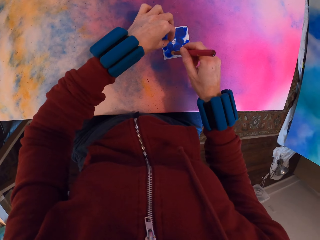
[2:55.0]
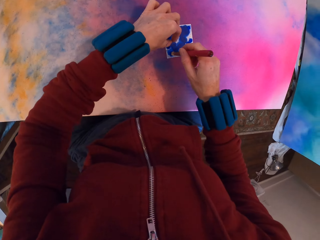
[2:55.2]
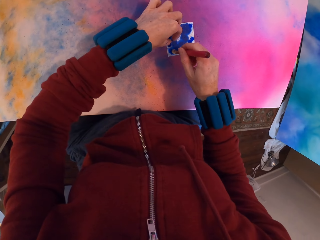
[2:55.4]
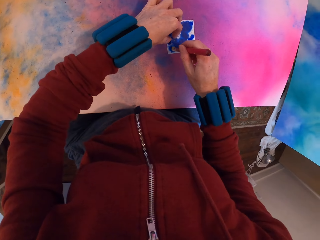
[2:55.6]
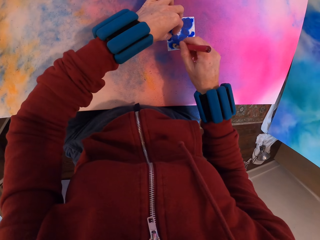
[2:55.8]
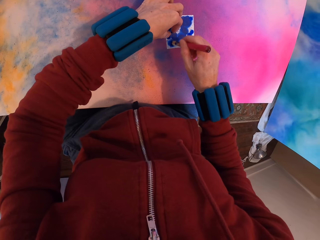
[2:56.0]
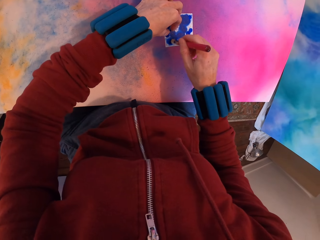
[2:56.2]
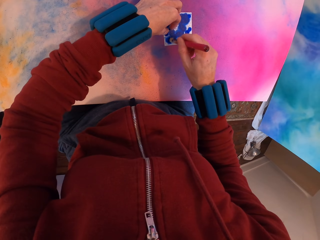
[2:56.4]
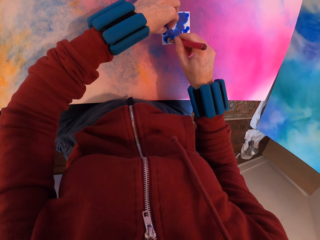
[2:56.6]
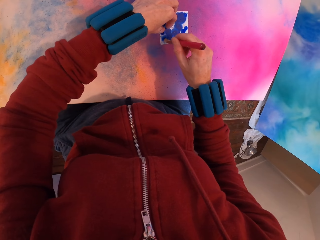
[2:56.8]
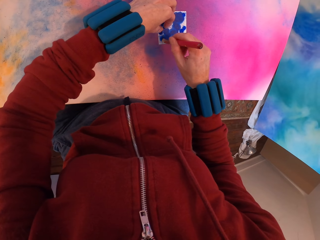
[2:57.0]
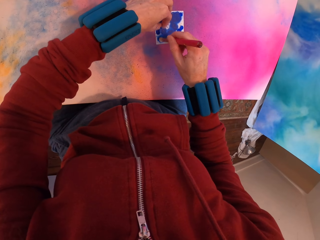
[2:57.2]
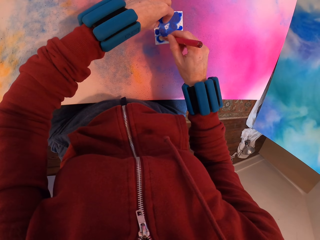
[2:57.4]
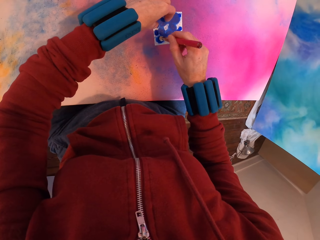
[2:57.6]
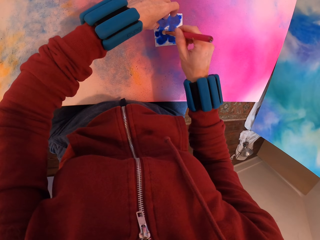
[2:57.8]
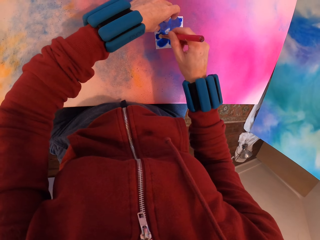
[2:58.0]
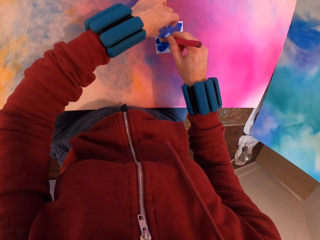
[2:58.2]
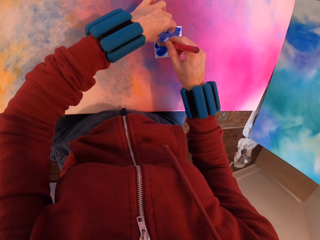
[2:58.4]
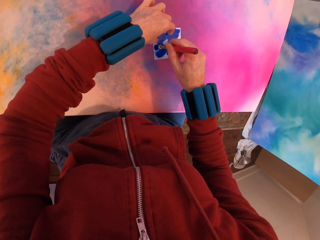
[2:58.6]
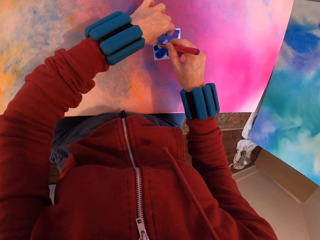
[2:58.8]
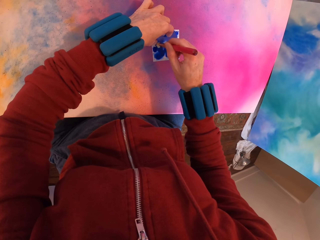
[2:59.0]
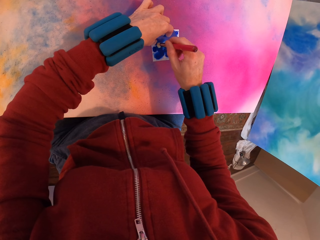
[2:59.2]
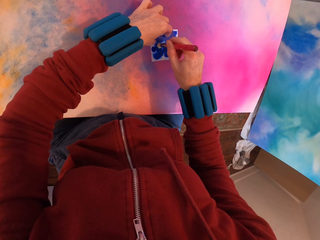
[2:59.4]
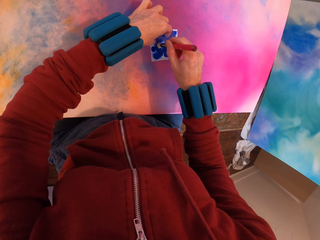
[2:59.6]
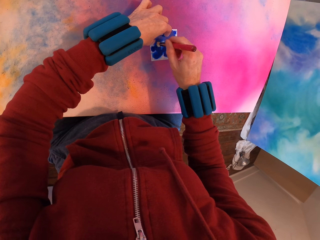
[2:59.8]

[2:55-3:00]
The camera wearer paints the paint paper with a paintbrush.

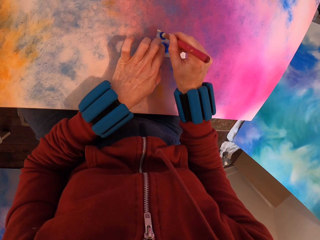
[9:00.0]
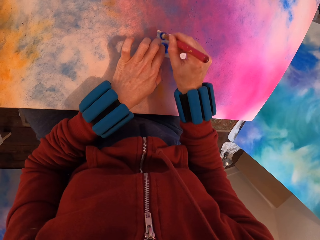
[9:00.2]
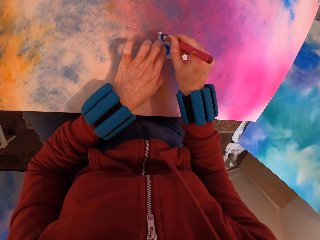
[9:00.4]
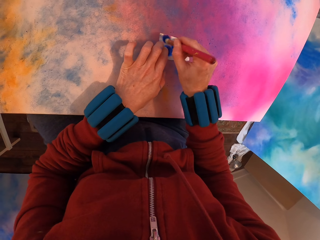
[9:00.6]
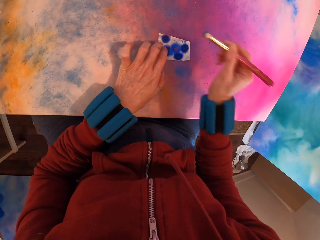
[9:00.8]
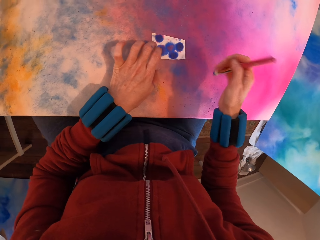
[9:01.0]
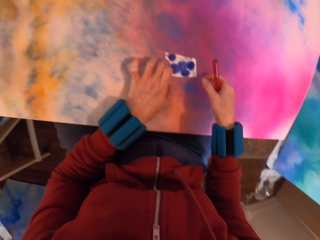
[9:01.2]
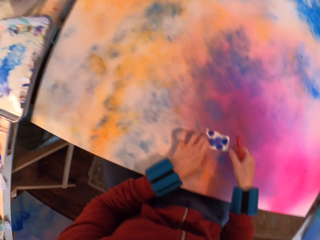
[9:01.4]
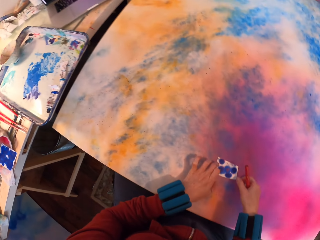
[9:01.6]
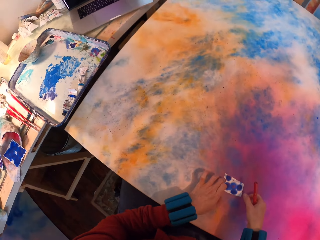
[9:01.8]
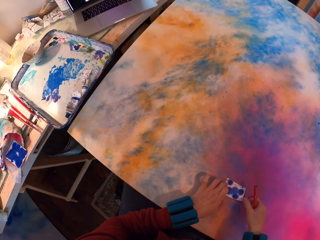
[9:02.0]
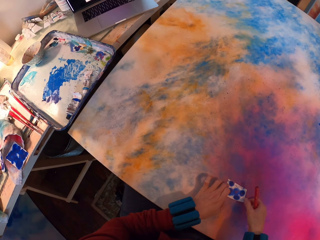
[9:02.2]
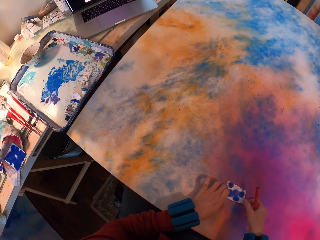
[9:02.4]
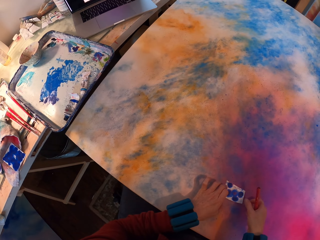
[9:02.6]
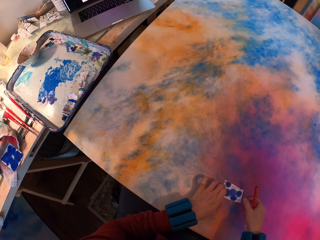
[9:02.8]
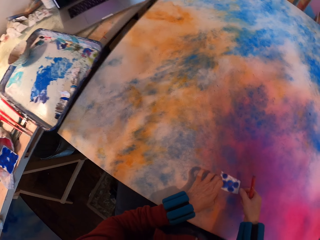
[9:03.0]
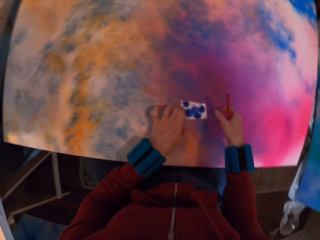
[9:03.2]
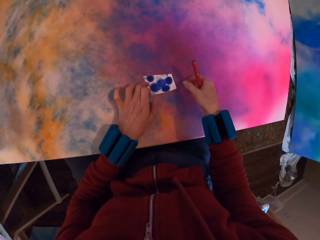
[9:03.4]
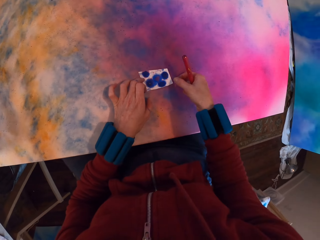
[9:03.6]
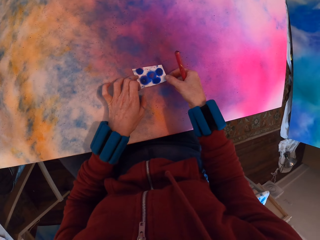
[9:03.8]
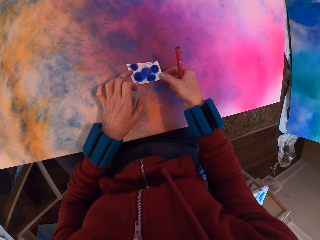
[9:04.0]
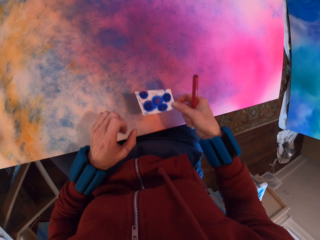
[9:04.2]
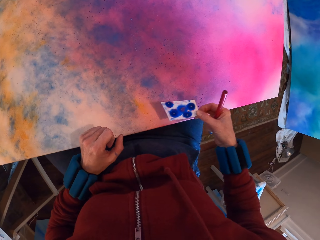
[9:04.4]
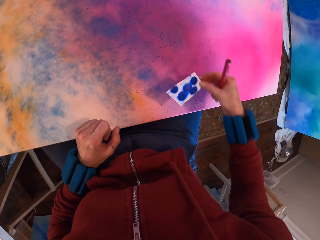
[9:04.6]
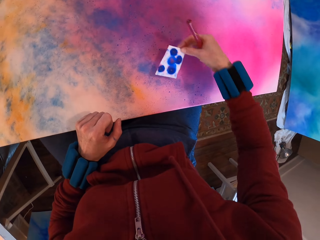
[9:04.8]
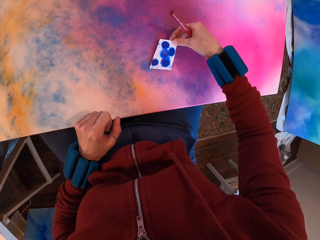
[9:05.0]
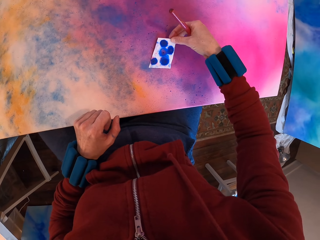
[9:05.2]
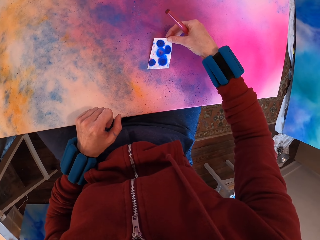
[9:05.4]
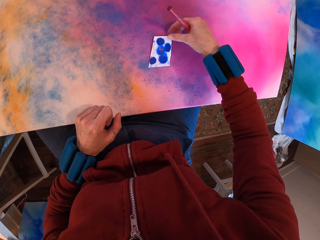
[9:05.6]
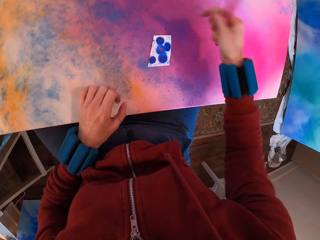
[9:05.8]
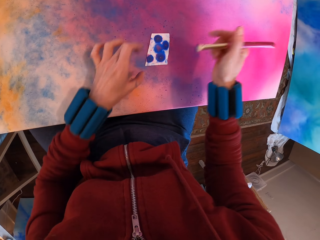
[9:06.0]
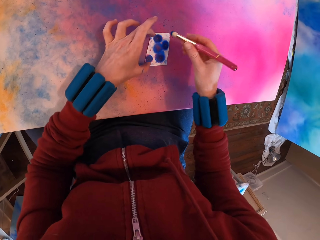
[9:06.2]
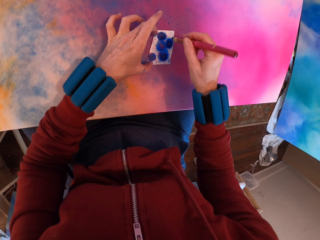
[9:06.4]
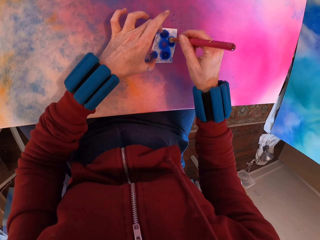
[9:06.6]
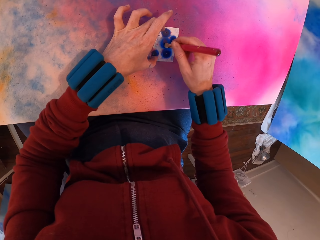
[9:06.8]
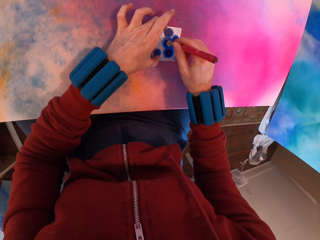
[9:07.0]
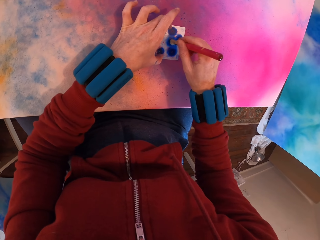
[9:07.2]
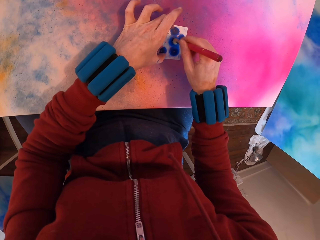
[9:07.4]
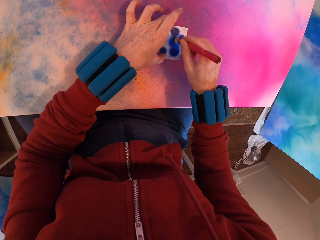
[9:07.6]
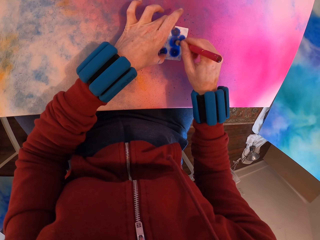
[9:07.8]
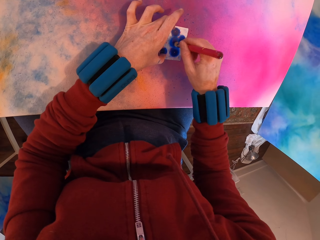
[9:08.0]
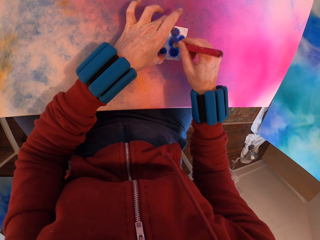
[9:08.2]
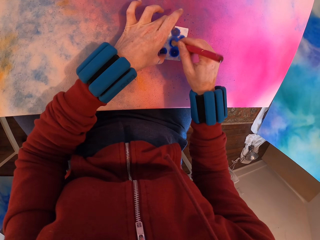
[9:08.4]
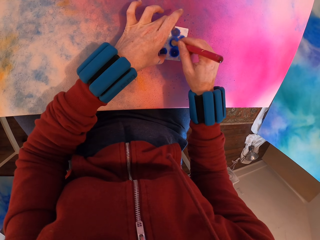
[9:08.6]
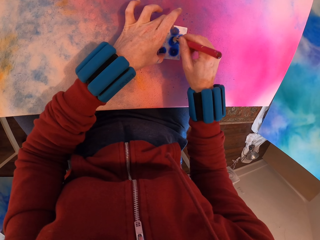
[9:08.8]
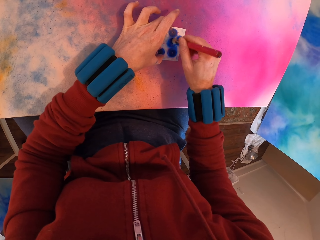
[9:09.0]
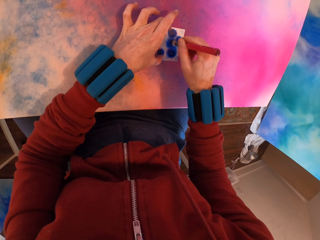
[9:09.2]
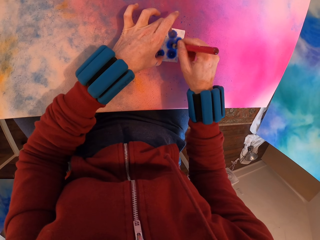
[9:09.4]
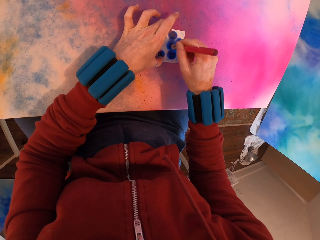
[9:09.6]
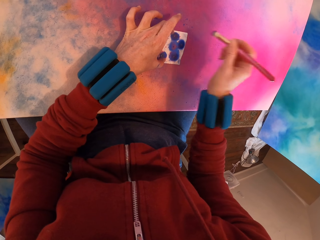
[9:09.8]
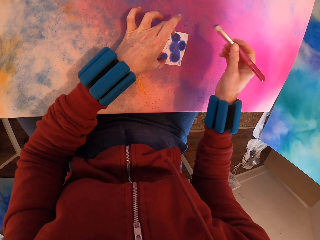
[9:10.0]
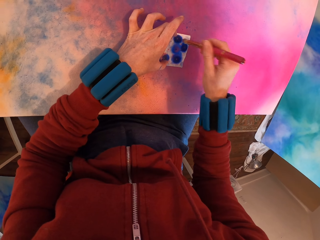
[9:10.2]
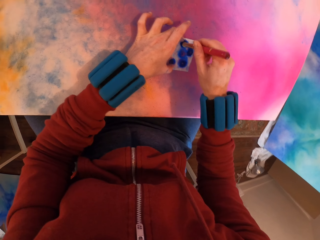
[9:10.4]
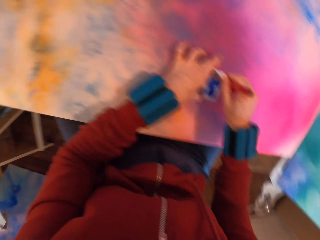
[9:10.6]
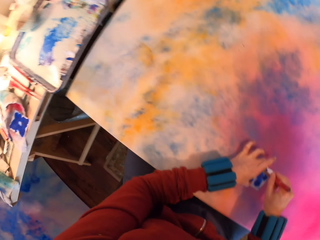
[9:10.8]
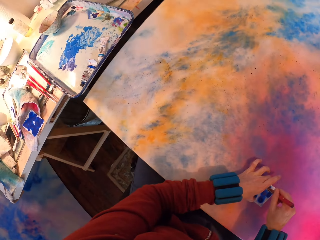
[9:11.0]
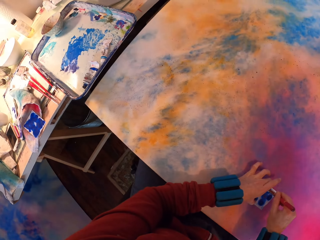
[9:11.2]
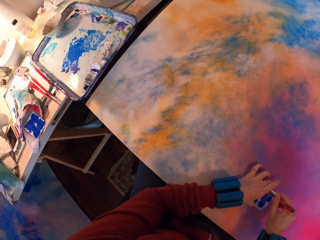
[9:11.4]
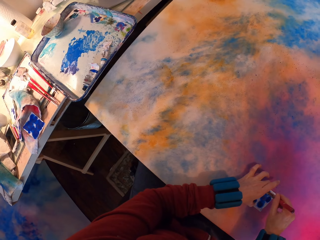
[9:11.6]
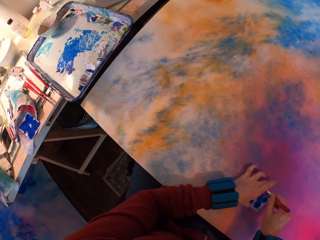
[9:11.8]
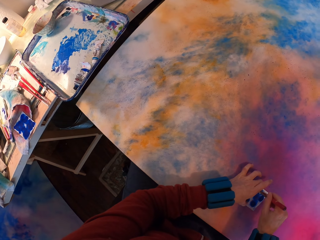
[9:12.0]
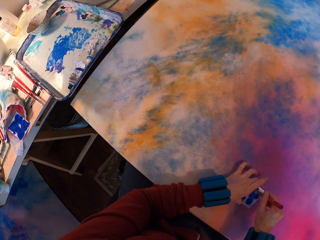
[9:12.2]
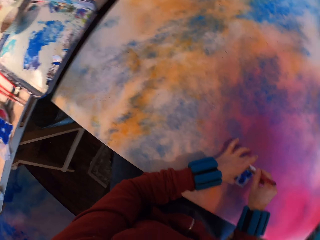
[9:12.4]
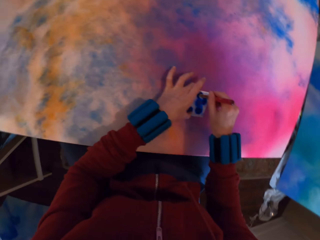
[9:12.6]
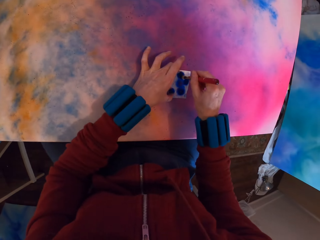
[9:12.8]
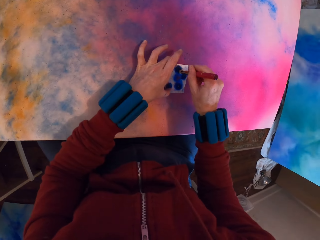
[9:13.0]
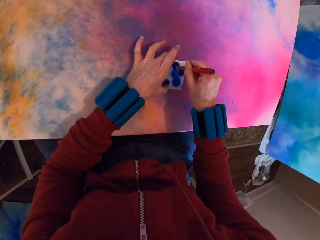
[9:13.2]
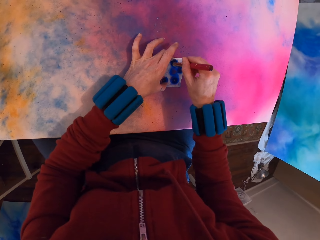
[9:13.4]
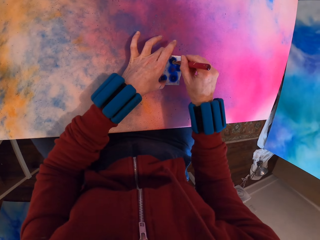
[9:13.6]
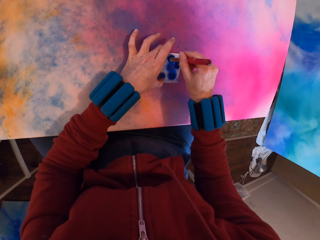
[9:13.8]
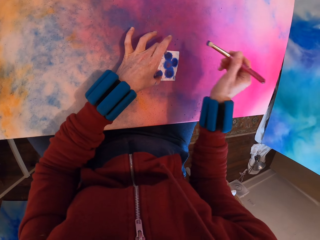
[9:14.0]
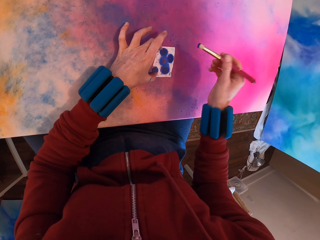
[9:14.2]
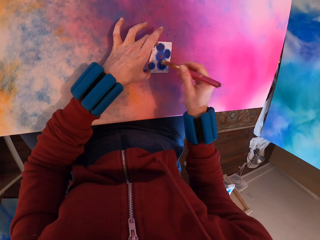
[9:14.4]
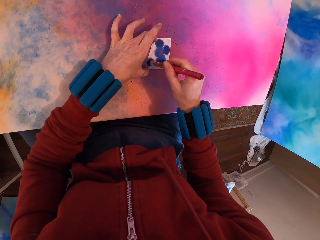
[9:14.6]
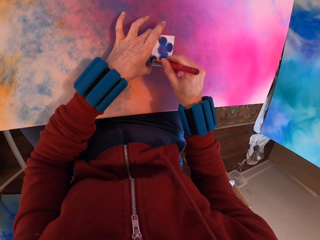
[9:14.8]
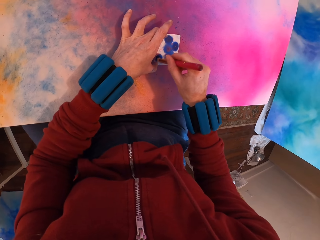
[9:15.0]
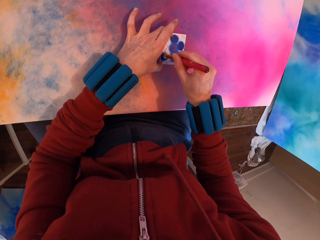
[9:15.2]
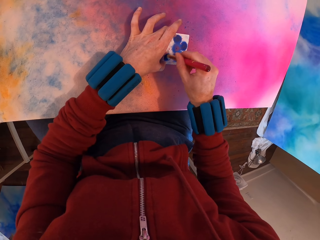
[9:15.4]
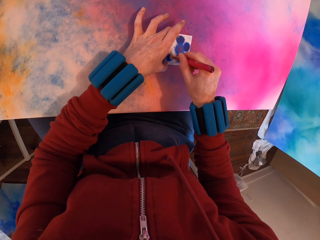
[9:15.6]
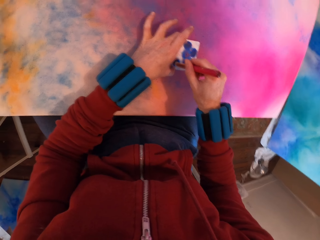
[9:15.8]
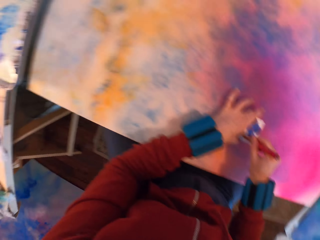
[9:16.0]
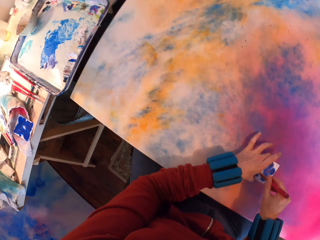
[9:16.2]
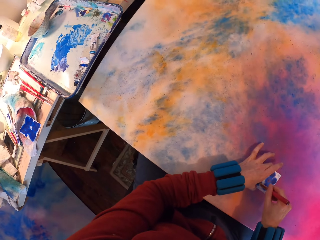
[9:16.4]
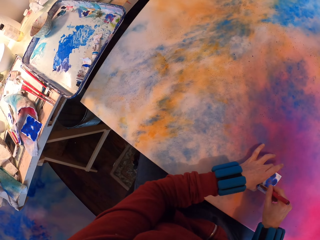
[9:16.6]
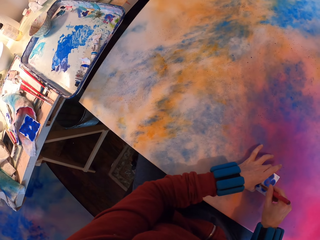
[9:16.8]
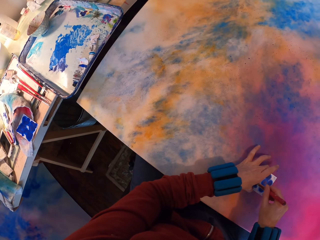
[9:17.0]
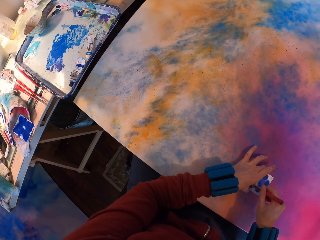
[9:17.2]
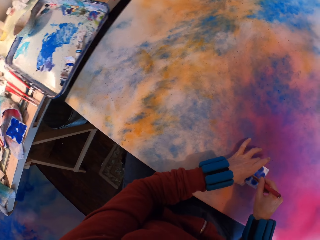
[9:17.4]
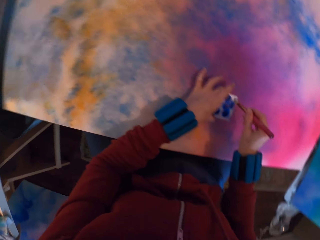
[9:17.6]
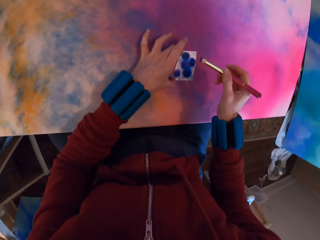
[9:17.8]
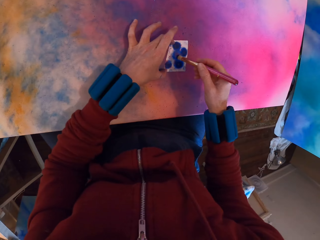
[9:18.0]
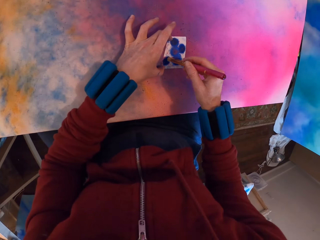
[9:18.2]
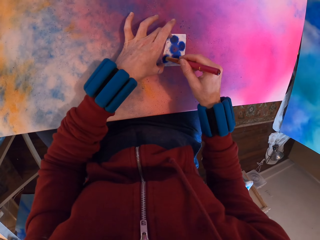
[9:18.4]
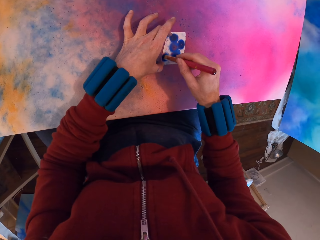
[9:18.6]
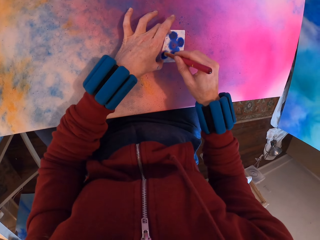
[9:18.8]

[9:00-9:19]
The camera wearer looks at the picture on a laptop. They turn towards the tray. They move the card. They pick the paint paper from the canvas with the right hand and place the paint paper on the canvas with the right hand. They paint the paper with a paintbrush. They turn towards the tray. They look at the picture on the laptop. They paint the paper with the paintbrush. They look around.
